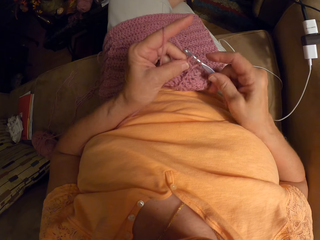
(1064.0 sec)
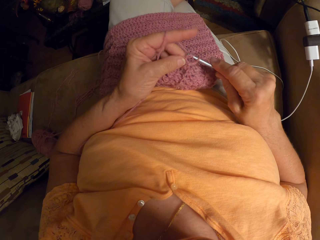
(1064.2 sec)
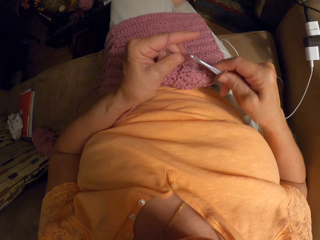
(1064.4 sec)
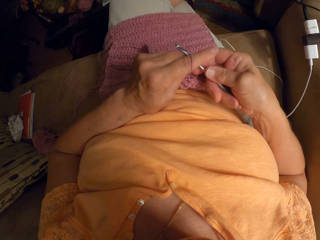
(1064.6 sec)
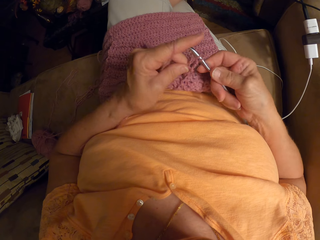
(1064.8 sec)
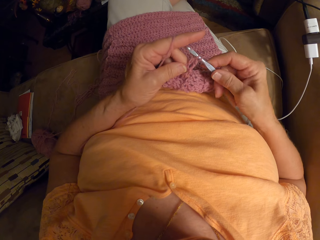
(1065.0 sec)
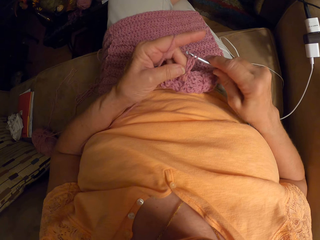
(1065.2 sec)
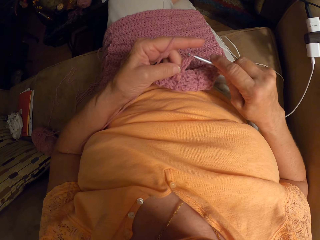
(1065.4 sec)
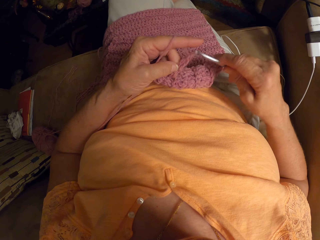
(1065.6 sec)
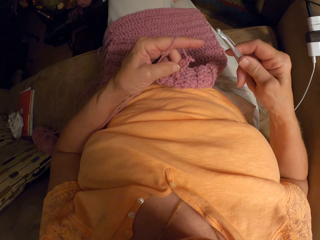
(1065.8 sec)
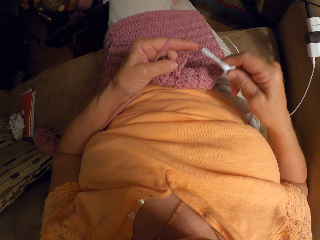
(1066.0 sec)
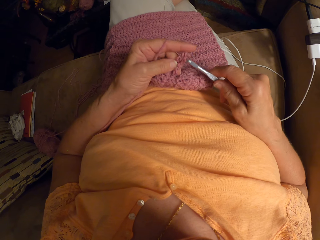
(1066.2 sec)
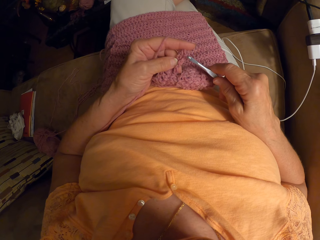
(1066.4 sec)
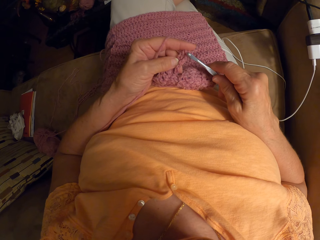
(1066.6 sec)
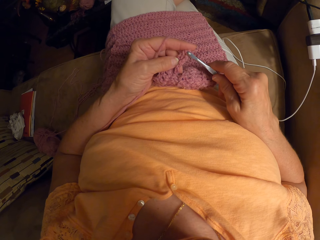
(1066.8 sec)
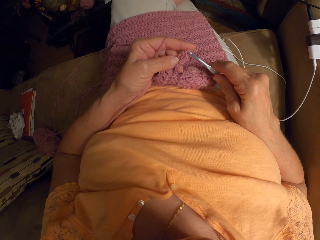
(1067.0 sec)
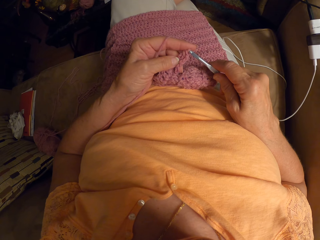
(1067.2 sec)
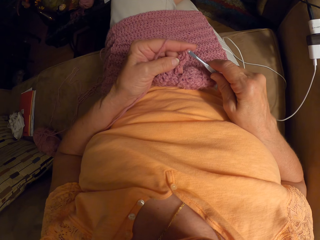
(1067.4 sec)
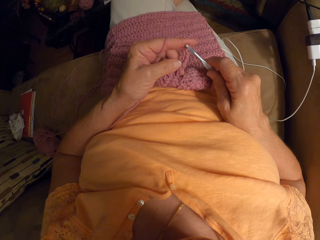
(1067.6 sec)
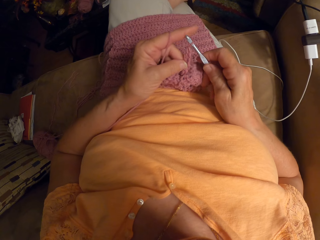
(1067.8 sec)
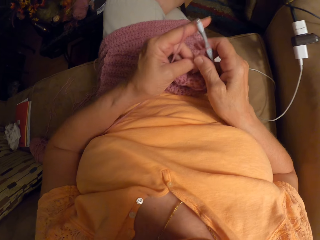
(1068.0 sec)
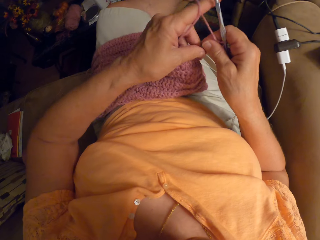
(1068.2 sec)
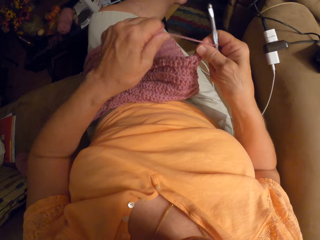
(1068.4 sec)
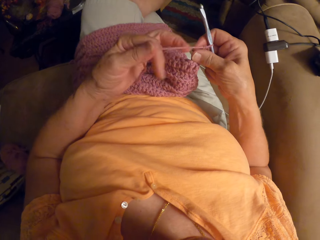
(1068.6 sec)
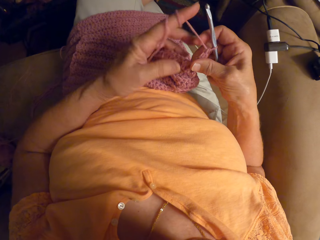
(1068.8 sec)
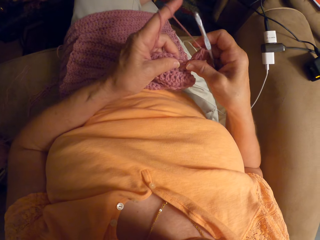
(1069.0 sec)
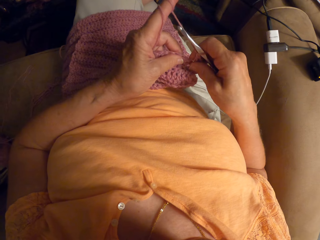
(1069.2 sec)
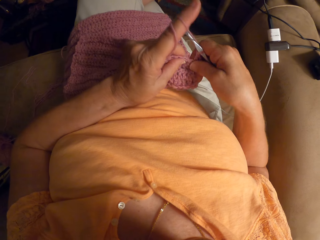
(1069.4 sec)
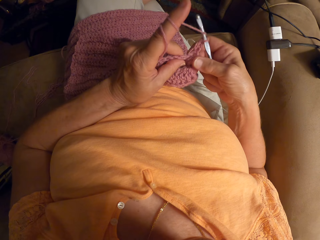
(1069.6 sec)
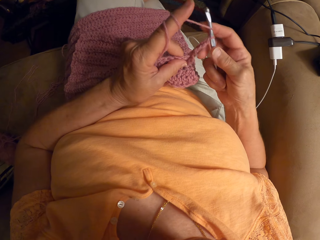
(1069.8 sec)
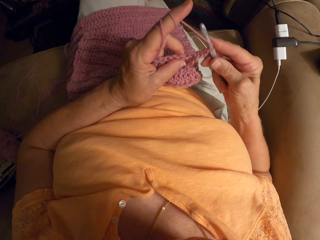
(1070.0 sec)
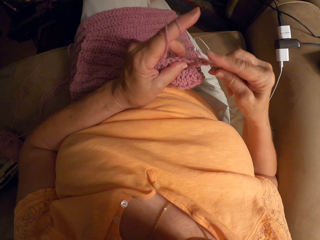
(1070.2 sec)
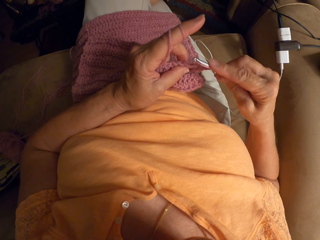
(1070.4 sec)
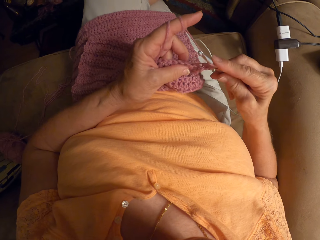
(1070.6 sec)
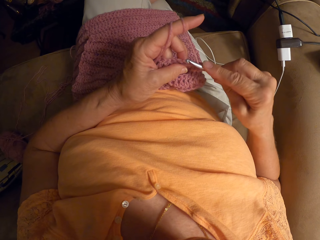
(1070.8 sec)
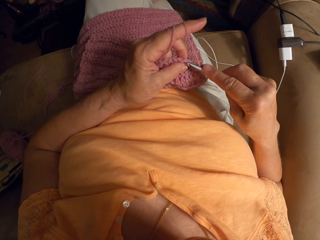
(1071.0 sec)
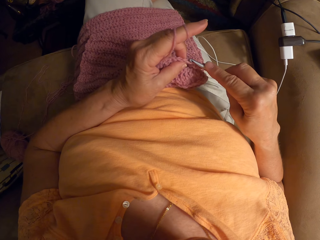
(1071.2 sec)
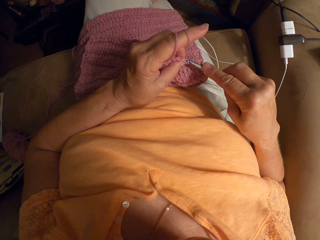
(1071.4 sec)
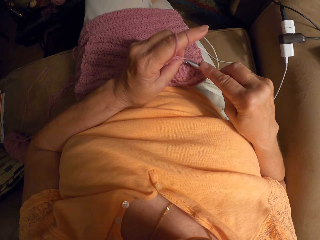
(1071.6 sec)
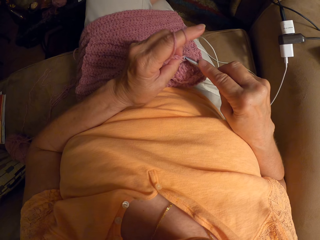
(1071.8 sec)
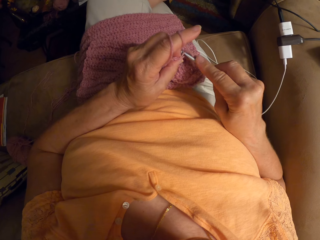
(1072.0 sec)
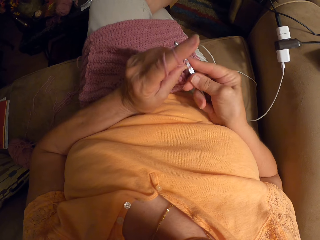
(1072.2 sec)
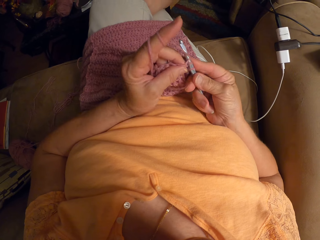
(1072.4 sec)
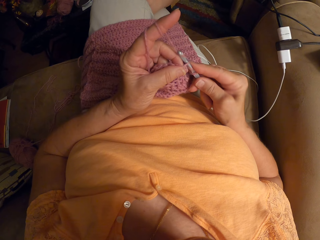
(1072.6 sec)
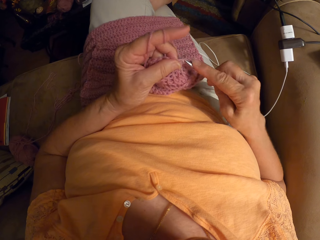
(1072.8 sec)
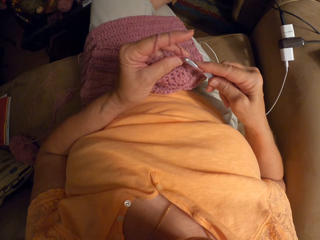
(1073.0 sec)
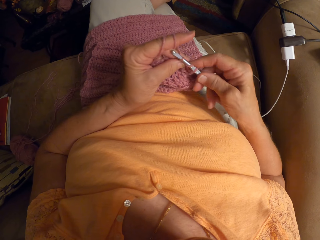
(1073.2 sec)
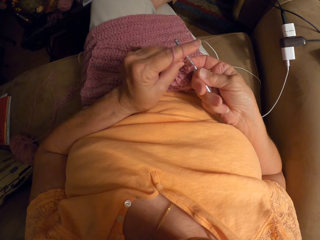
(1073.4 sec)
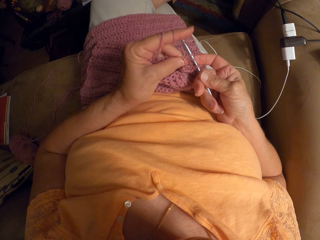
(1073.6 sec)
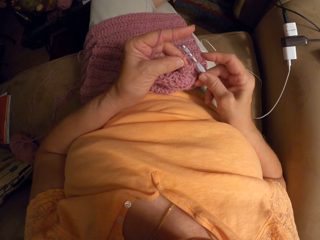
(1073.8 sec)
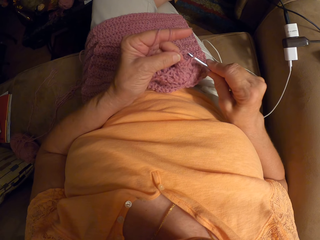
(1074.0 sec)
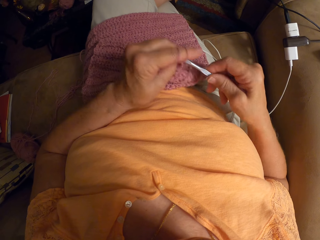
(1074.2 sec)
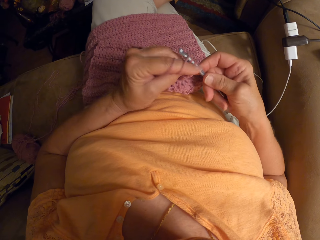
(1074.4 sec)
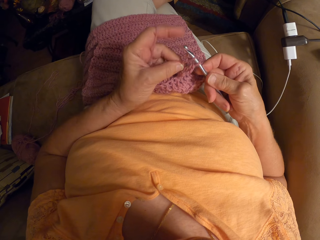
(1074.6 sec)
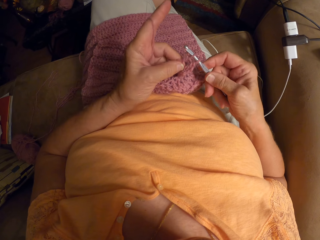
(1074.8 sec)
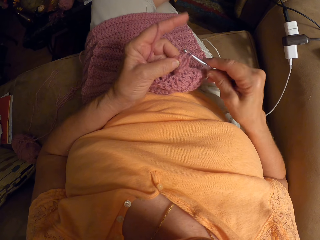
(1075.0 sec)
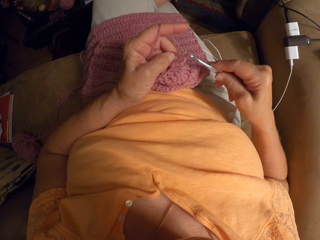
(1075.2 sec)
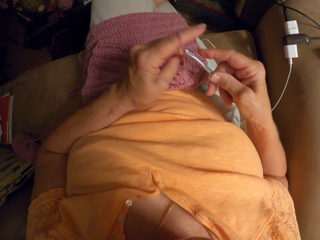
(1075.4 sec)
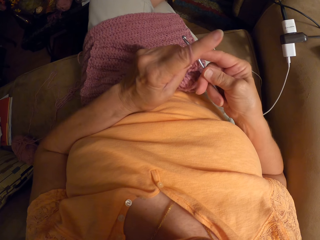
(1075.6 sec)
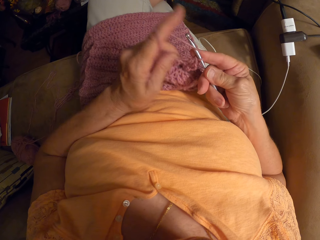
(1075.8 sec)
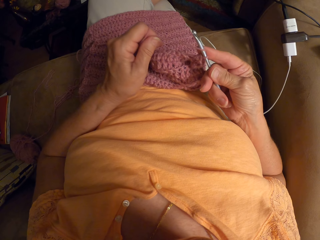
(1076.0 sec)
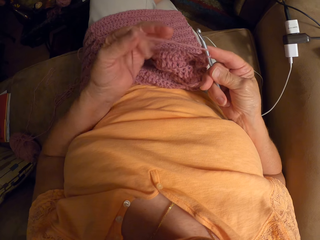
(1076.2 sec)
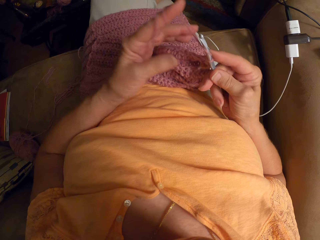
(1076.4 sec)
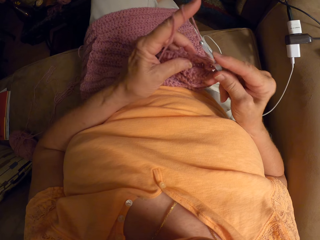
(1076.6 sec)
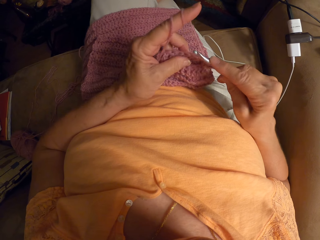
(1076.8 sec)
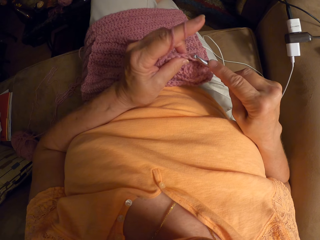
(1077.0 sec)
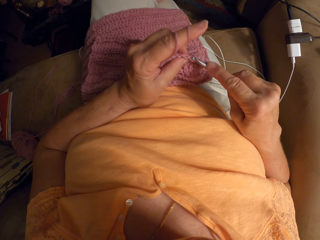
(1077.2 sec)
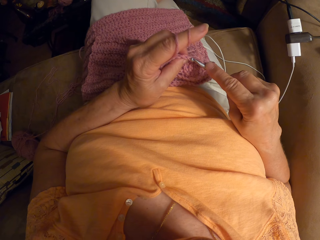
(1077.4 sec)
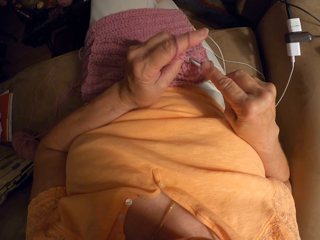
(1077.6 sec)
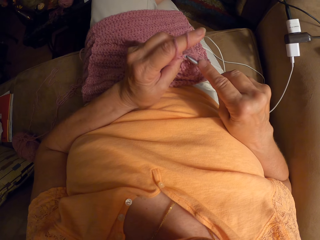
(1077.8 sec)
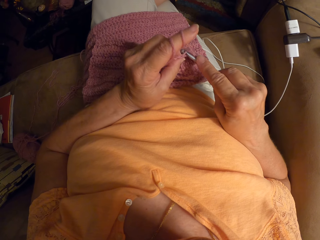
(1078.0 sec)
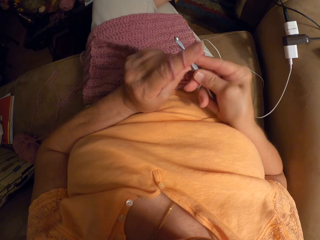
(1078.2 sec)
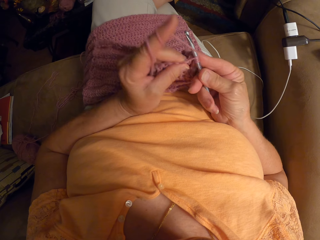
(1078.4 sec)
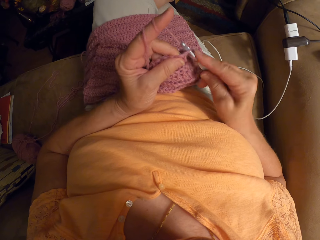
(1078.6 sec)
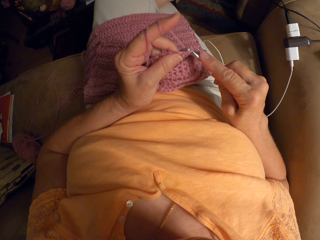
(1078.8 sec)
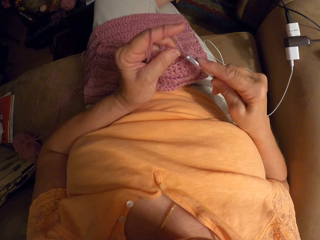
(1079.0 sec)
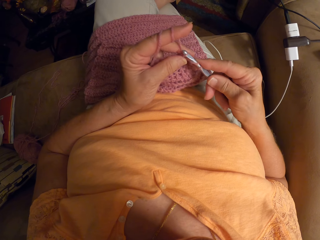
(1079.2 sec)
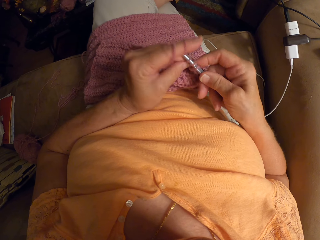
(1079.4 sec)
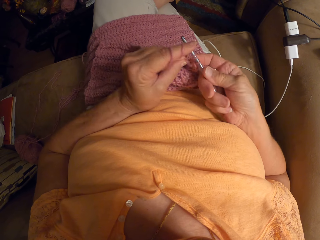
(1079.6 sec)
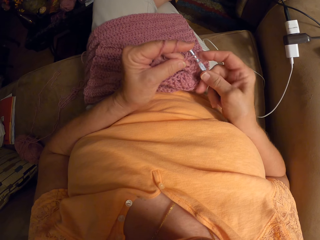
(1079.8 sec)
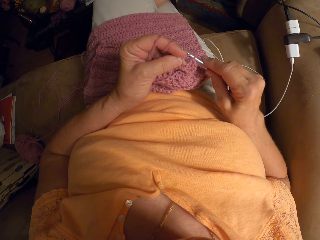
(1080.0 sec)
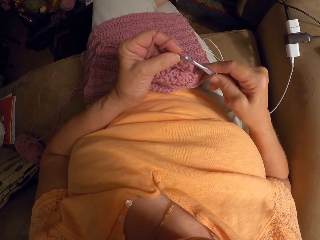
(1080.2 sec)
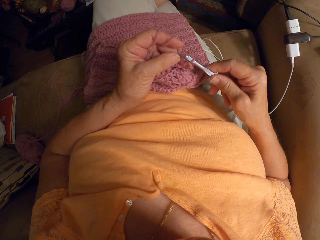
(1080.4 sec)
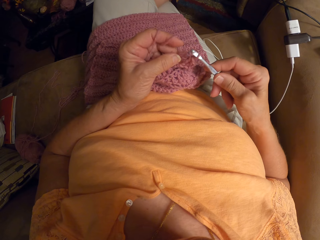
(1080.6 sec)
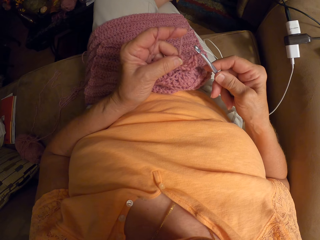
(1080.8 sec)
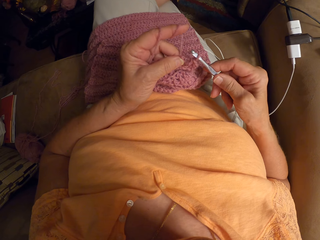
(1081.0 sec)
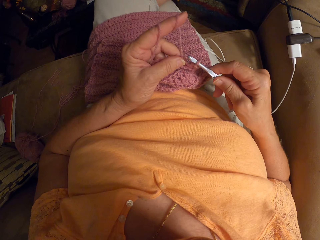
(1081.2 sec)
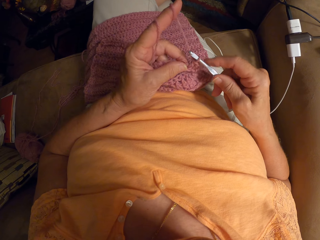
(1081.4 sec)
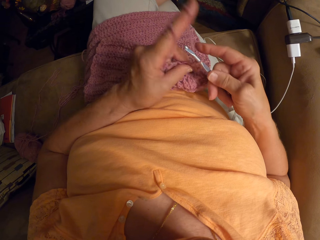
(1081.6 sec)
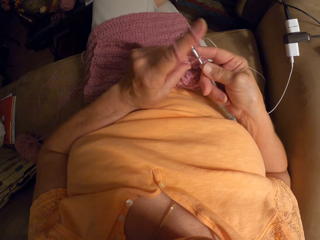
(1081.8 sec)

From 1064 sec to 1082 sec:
The camera wearer adjusts her left hand. She twirls the yarn round her left hand and crochets with the yarn. She twirls the yarn round her left hand again and crochets with the yarn.

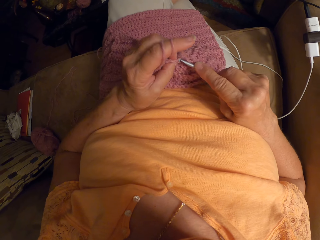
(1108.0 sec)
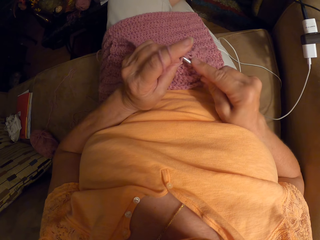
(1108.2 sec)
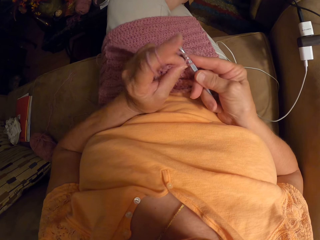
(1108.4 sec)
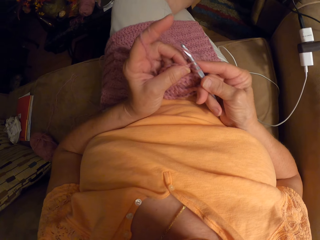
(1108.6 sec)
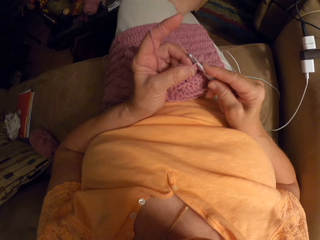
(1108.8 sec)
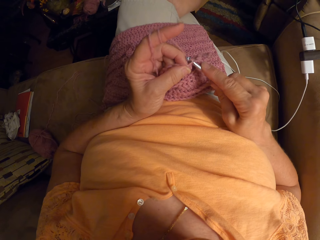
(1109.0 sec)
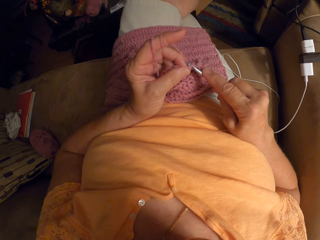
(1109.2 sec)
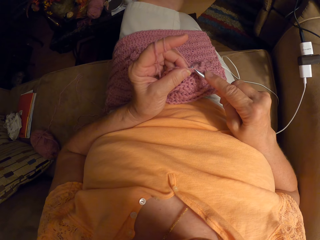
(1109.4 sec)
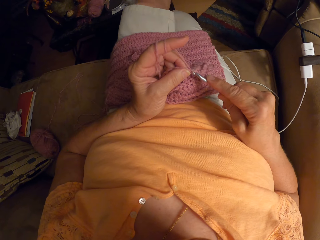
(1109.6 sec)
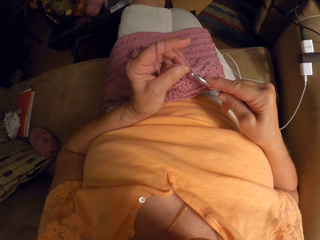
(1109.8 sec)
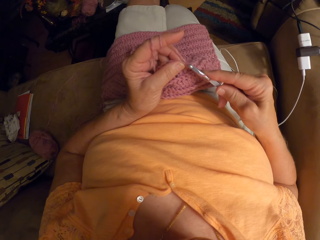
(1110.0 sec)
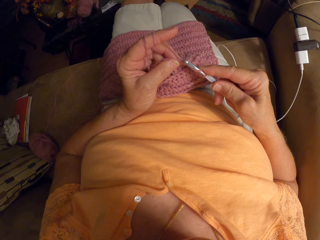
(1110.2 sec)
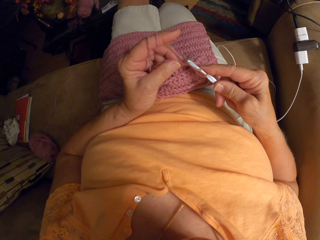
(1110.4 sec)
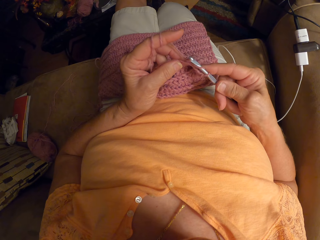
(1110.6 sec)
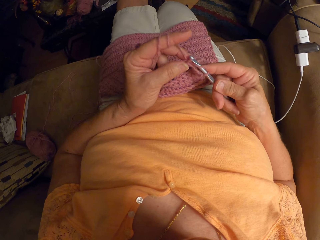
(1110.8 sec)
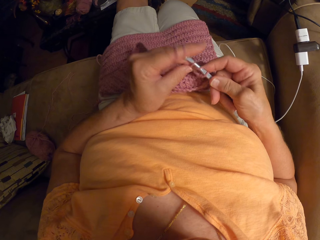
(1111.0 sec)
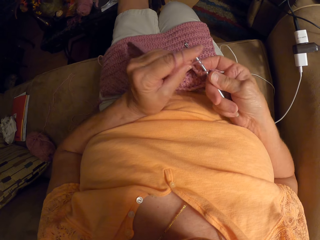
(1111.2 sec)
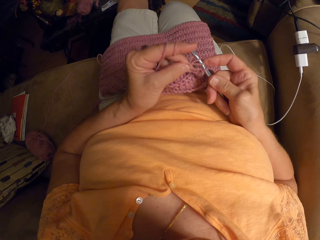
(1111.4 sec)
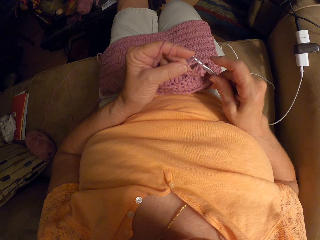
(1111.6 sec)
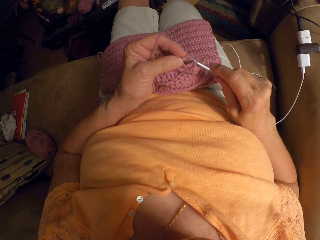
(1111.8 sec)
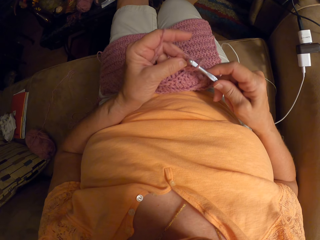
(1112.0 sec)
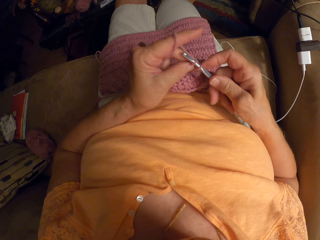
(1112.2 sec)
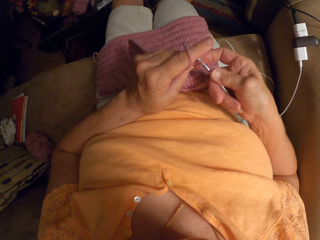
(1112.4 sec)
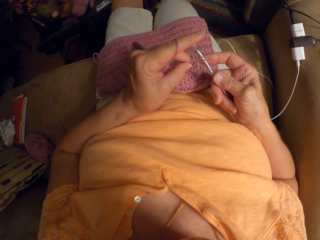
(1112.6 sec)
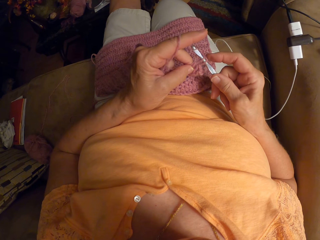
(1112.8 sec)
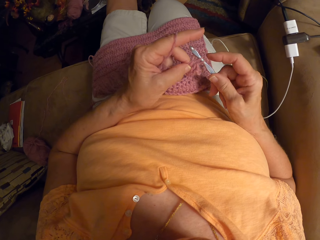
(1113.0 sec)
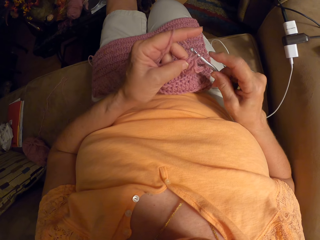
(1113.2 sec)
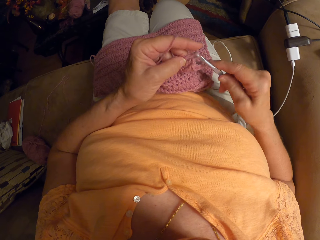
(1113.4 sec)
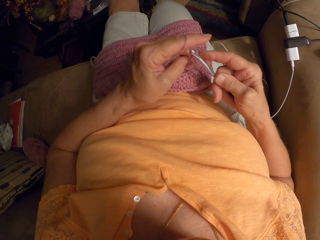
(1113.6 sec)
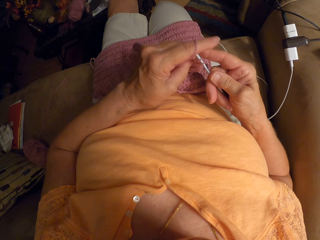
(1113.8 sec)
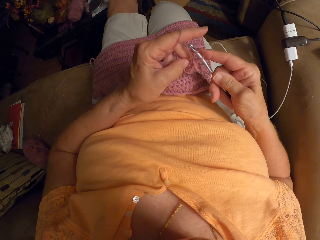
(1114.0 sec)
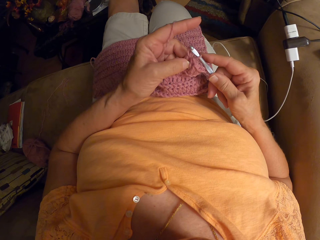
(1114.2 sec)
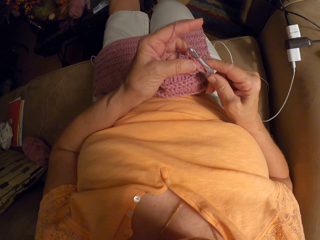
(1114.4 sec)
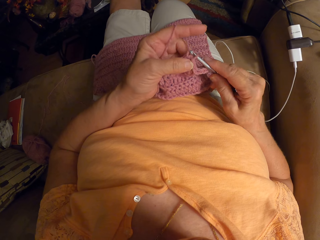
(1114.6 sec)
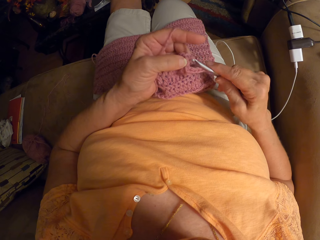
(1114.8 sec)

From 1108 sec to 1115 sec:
The camera wearer moves the leg. They knit the fabric with the hooked needle.
